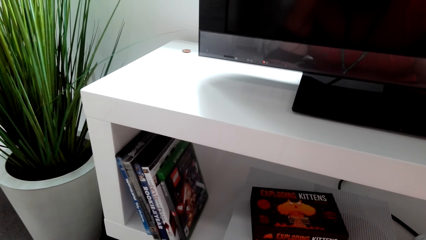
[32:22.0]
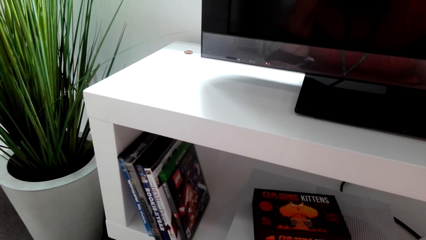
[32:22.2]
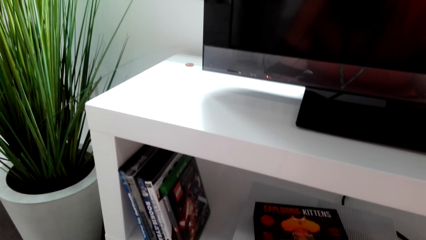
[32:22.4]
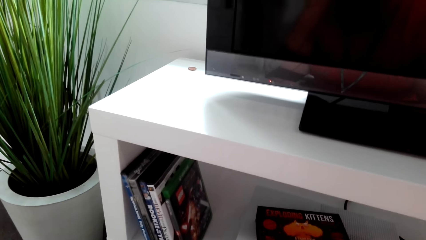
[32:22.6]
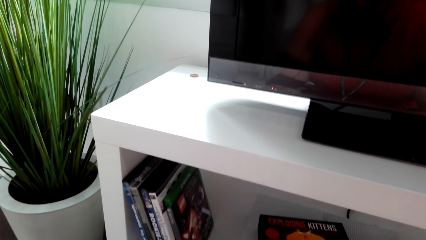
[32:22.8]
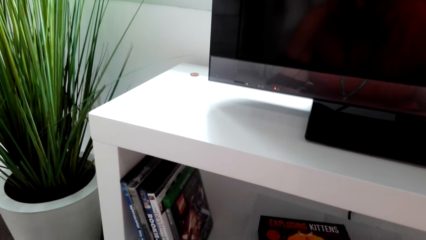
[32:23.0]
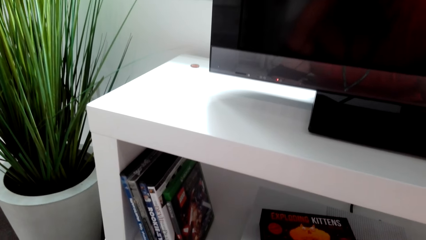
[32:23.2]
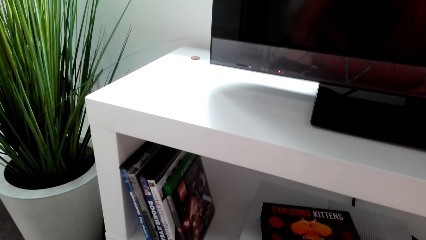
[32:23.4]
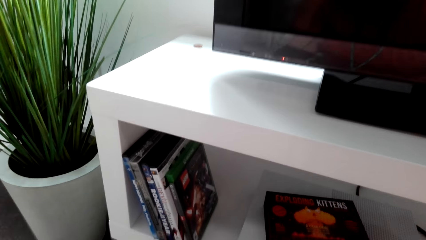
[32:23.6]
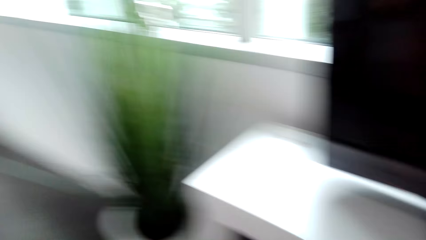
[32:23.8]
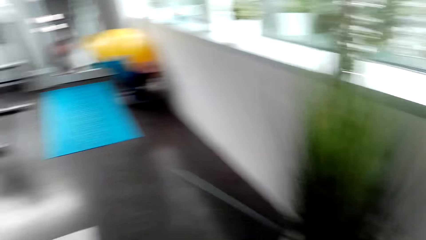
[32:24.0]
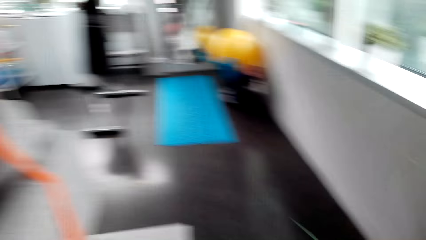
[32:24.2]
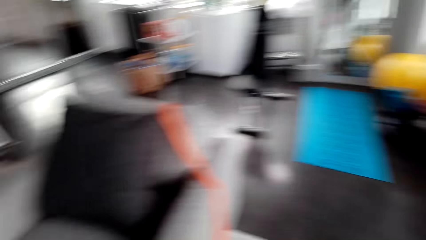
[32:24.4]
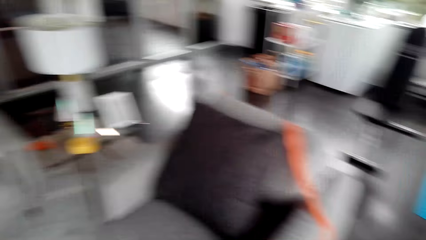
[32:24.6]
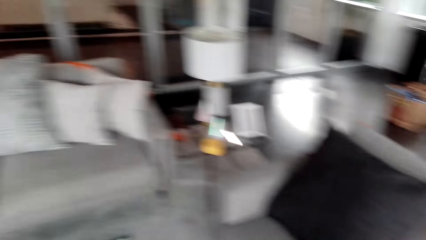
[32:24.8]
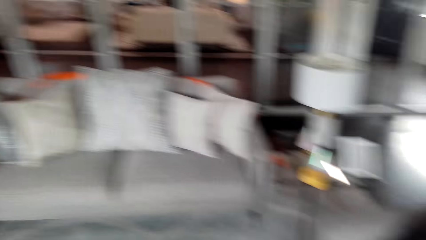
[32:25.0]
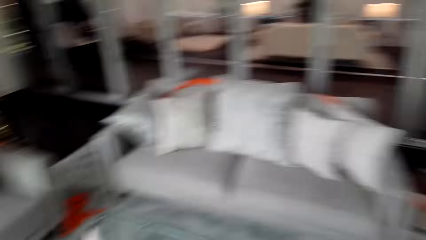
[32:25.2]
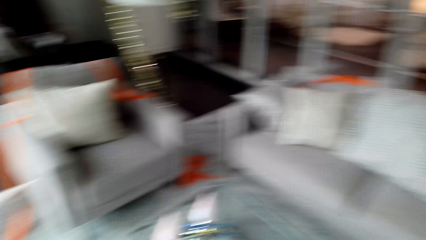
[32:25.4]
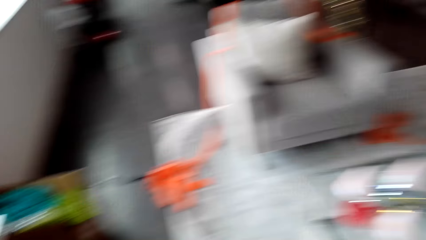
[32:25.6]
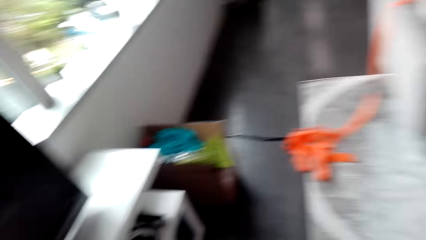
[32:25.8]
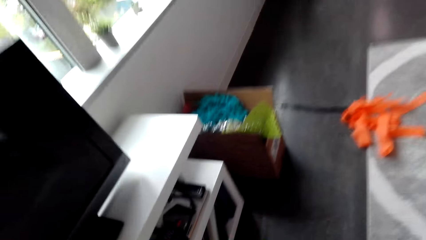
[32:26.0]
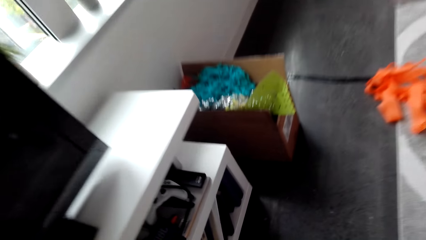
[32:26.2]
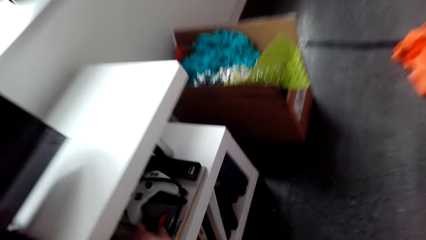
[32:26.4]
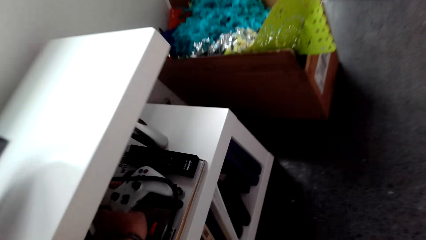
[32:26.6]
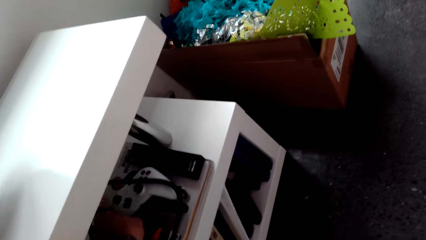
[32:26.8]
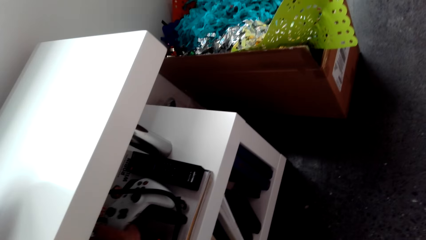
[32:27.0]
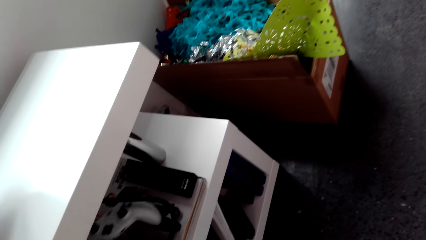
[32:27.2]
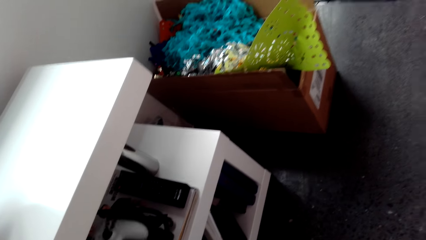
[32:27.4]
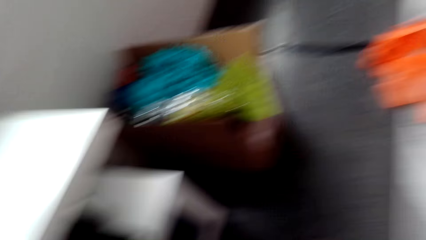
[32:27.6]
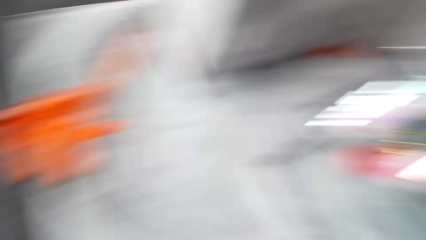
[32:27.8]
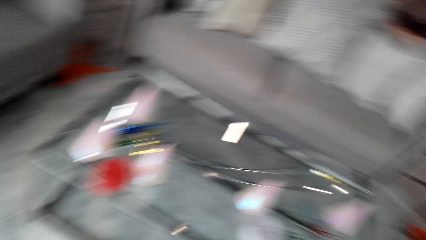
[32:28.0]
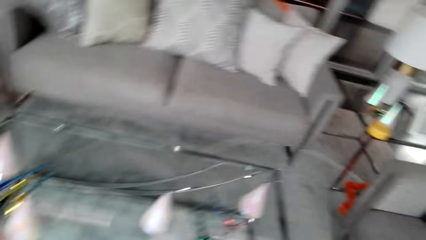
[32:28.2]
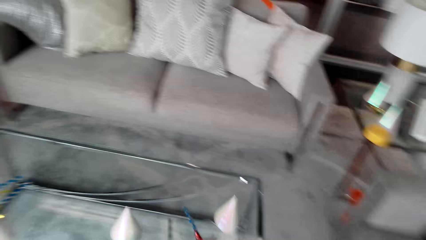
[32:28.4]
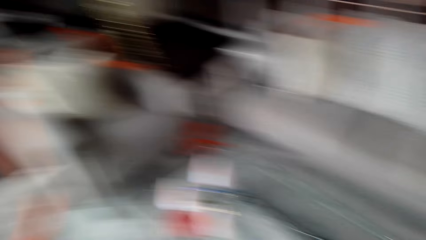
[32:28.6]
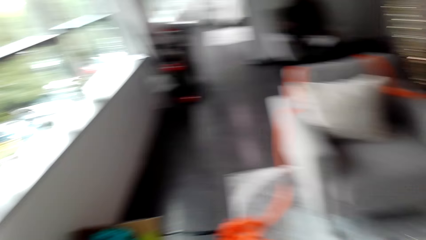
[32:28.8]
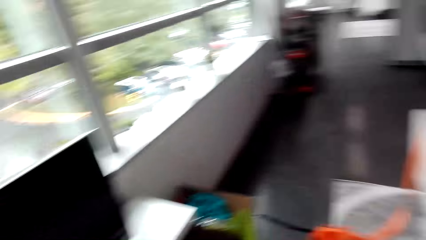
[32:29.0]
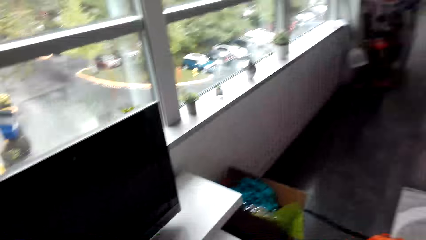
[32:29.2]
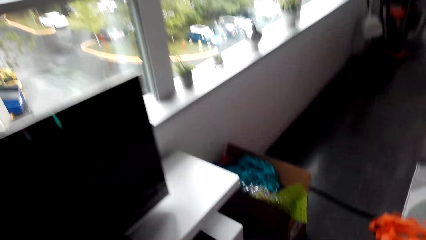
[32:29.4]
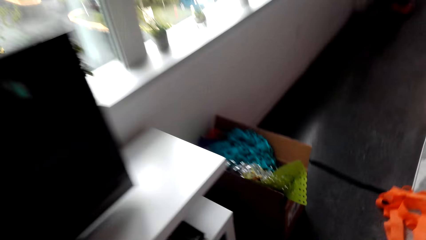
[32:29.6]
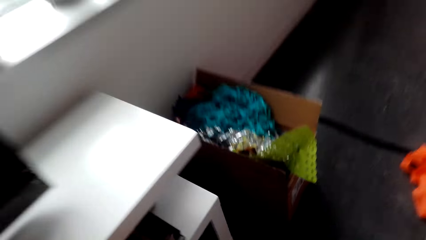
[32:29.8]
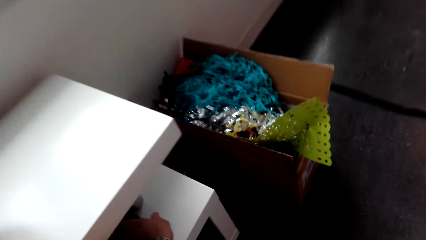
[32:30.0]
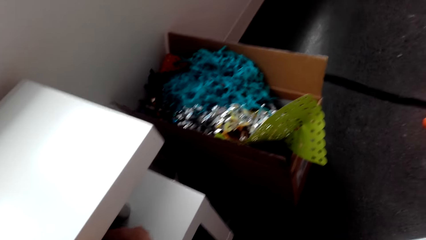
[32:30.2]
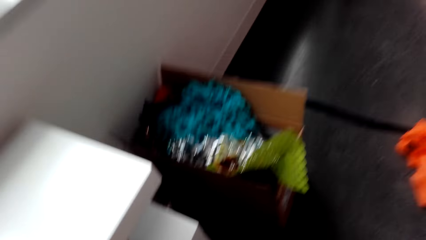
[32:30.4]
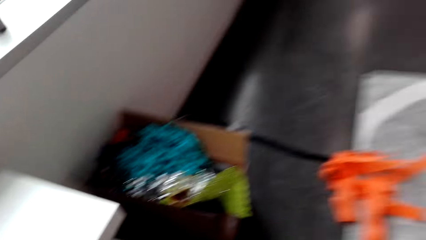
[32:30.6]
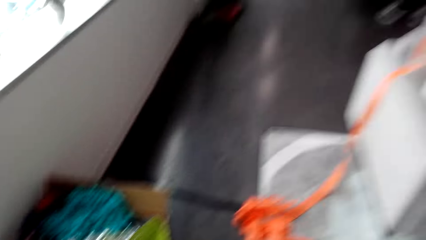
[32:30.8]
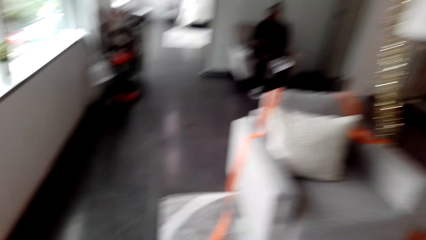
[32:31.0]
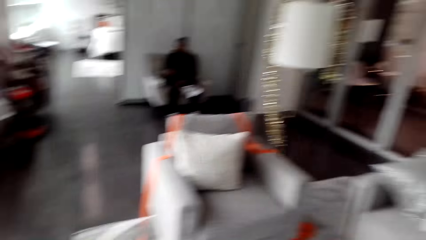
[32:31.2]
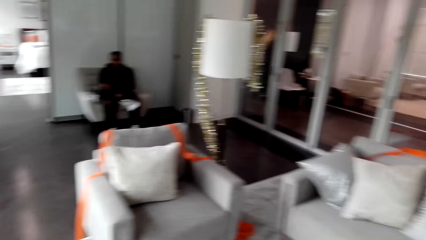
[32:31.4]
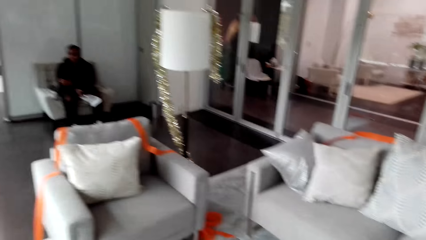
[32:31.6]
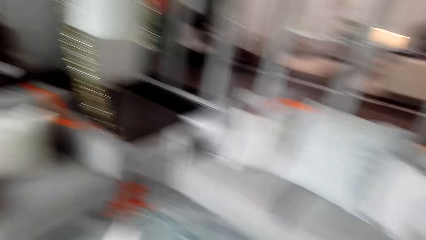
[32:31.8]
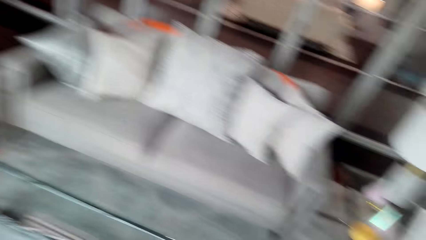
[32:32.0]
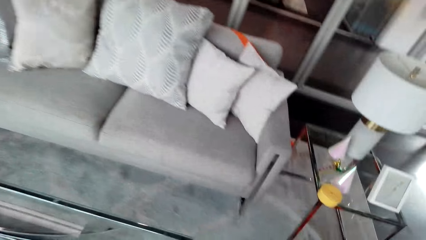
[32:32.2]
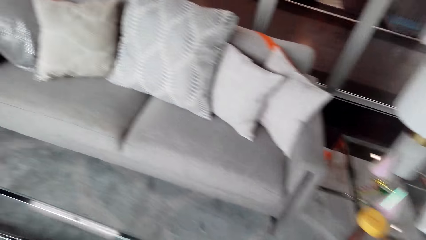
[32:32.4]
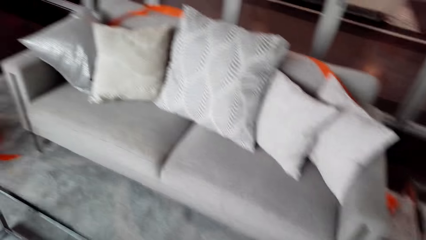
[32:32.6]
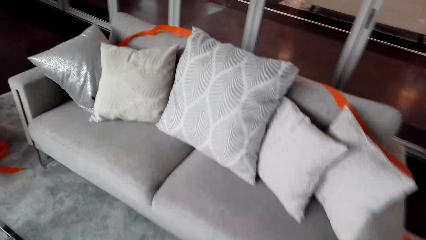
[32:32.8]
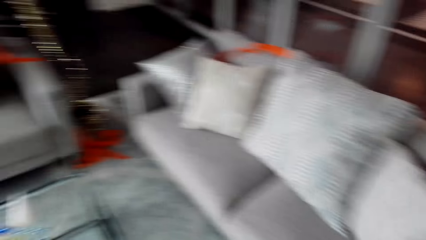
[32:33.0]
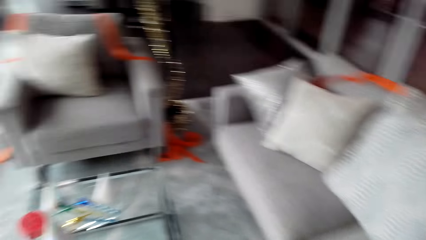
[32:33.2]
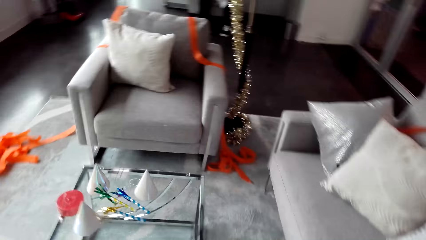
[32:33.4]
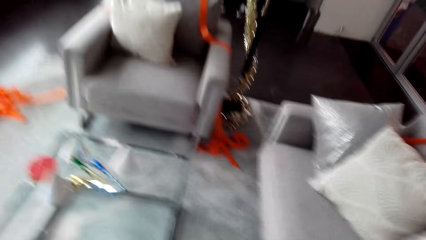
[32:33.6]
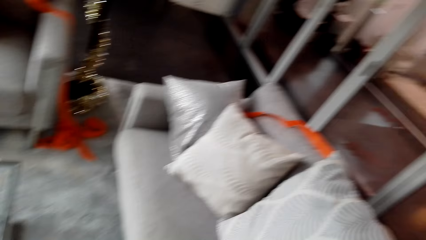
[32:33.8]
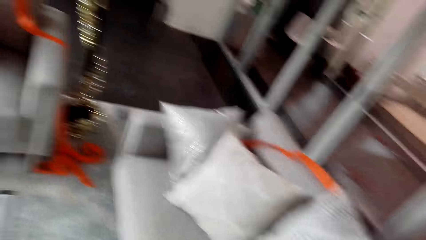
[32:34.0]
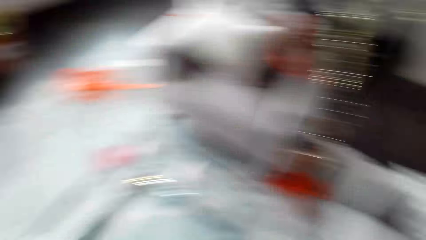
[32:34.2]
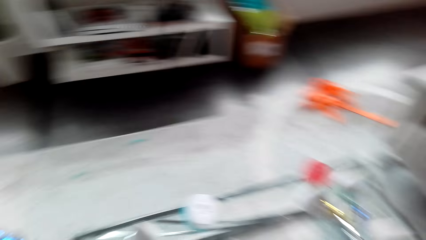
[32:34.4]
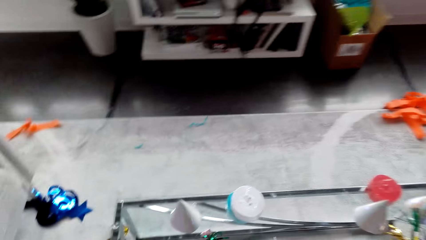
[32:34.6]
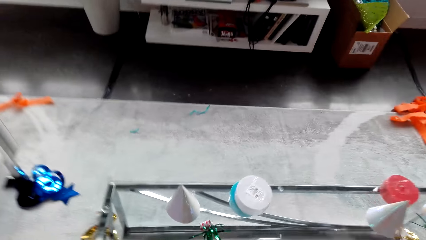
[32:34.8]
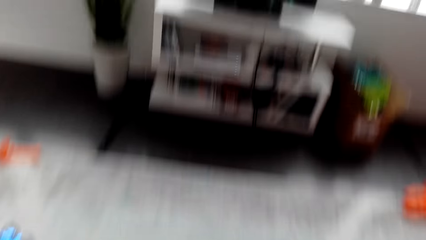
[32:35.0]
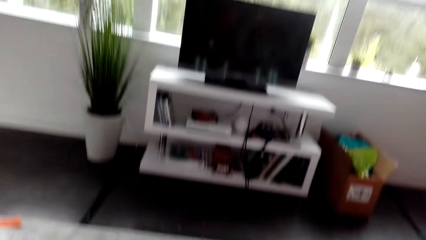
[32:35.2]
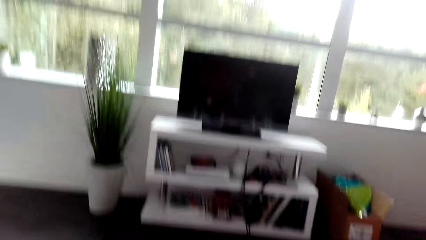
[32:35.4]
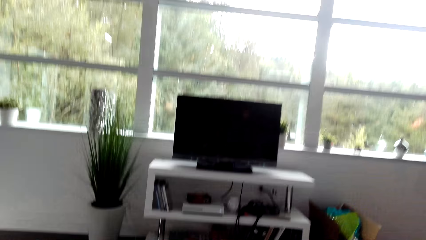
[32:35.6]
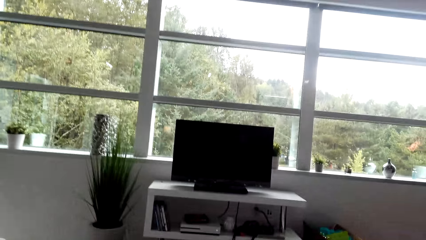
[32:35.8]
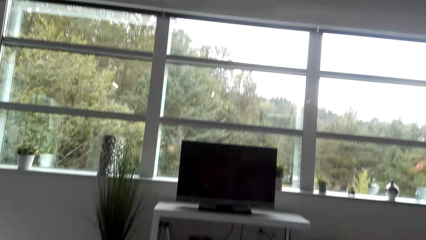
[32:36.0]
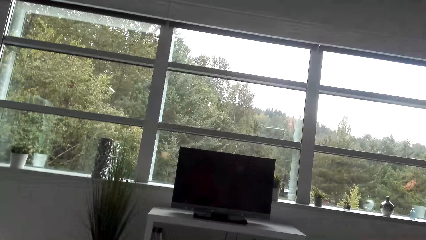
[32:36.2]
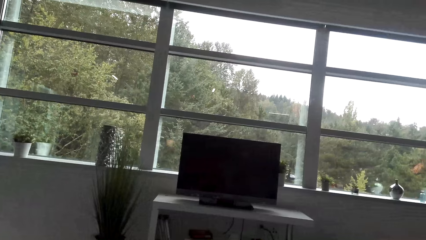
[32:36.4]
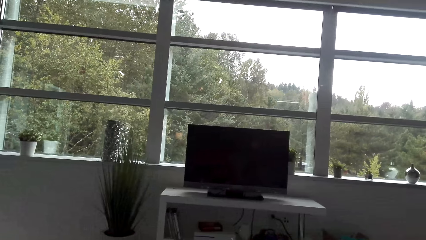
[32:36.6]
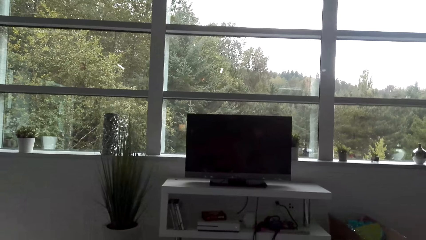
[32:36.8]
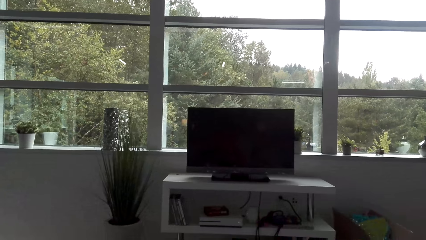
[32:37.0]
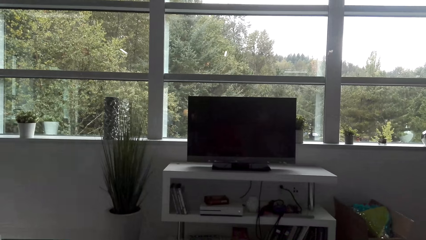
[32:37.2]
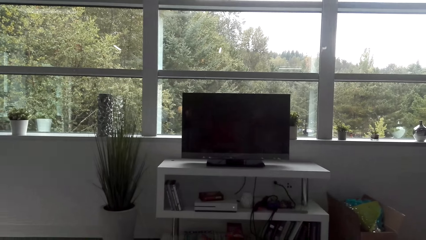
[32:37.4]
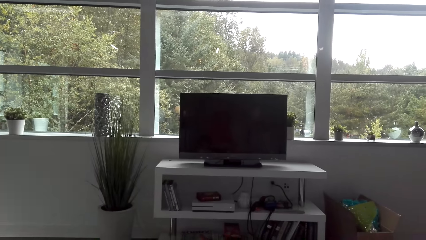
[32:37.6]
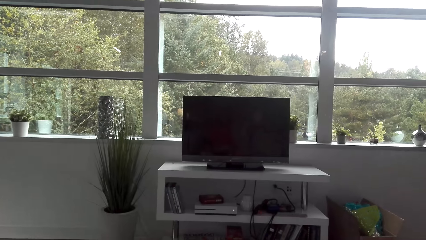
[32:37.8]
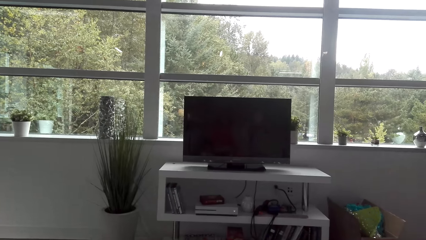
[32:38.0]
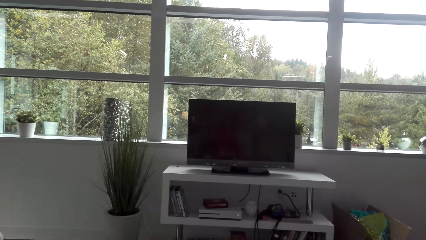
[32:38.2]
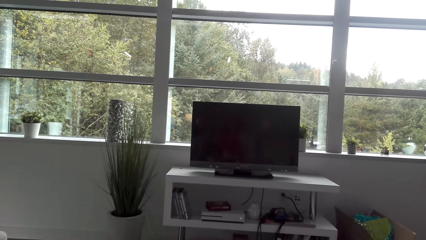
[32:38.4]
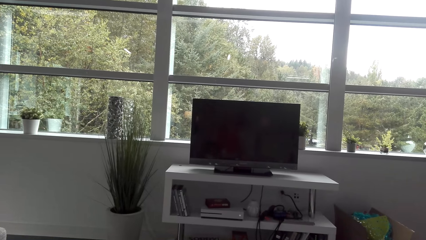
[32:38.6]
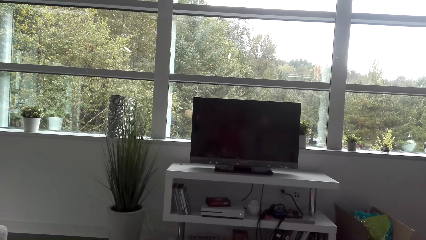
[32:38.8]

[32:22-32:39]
The camera wearer moves around. They pick a game pad and look around. They pick a remote and move around. They sit on the couch and look at the television.
